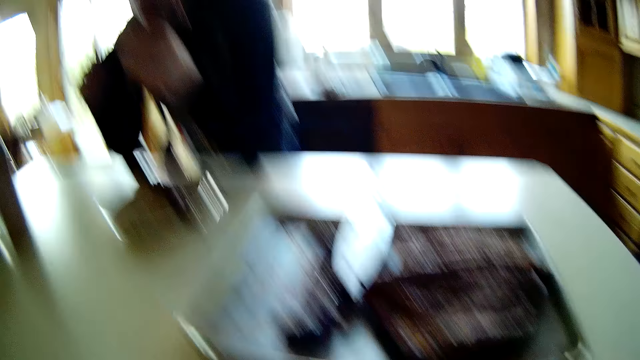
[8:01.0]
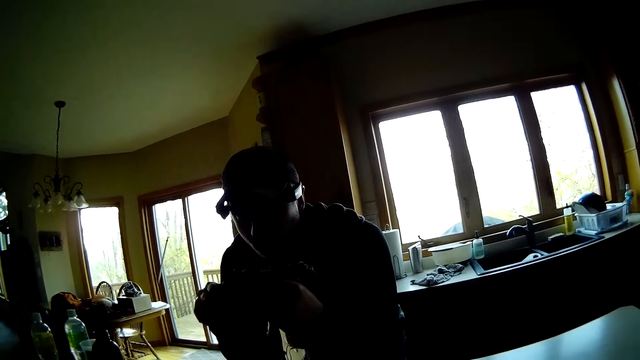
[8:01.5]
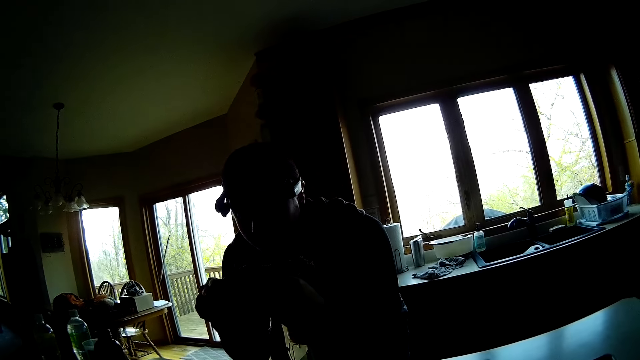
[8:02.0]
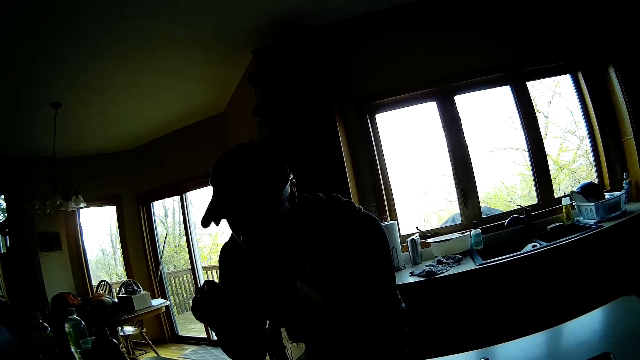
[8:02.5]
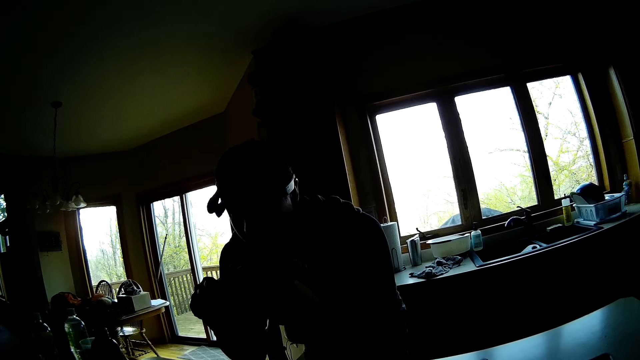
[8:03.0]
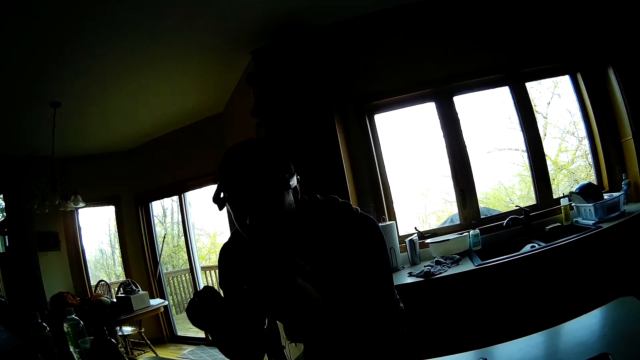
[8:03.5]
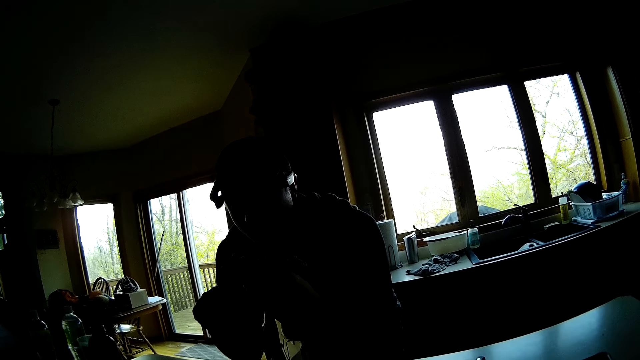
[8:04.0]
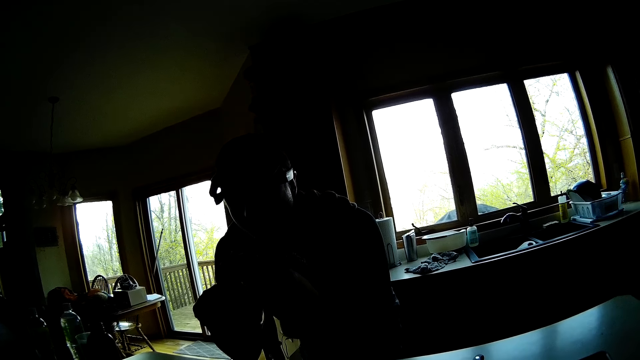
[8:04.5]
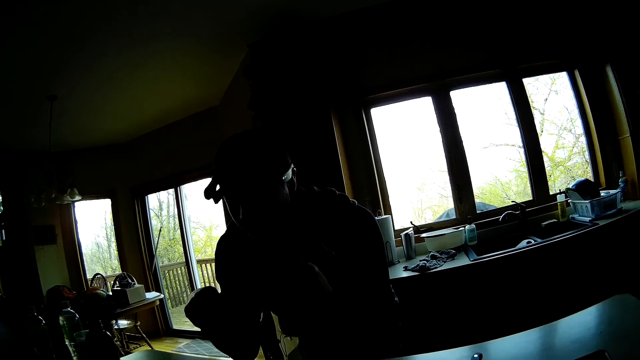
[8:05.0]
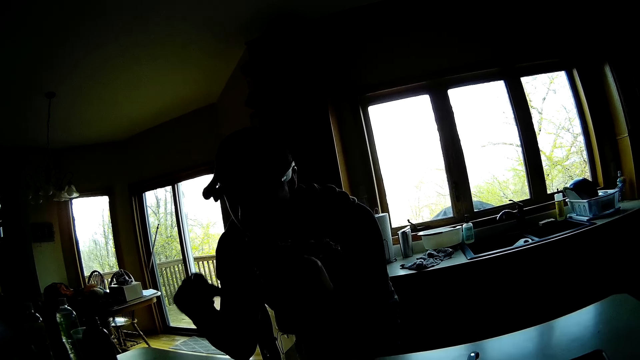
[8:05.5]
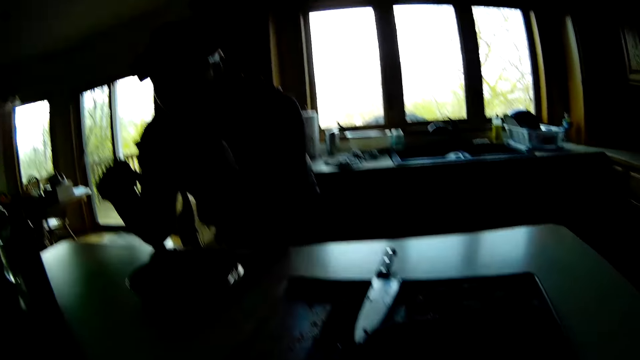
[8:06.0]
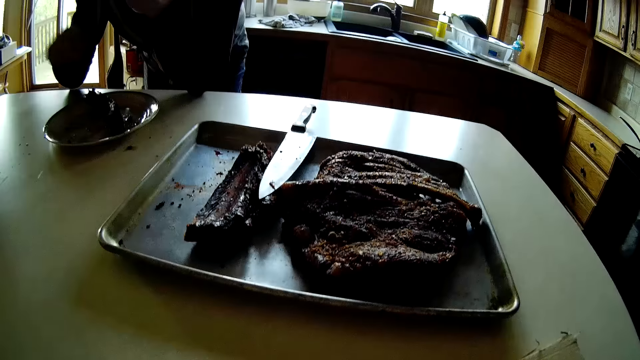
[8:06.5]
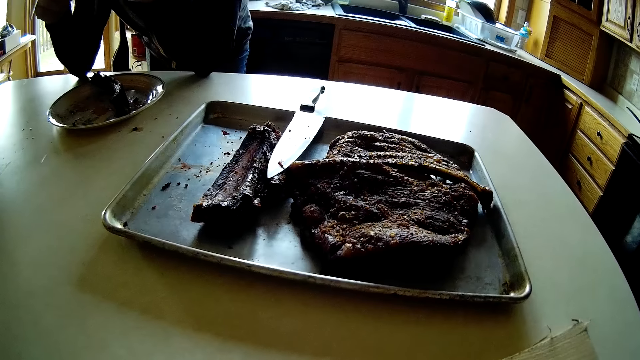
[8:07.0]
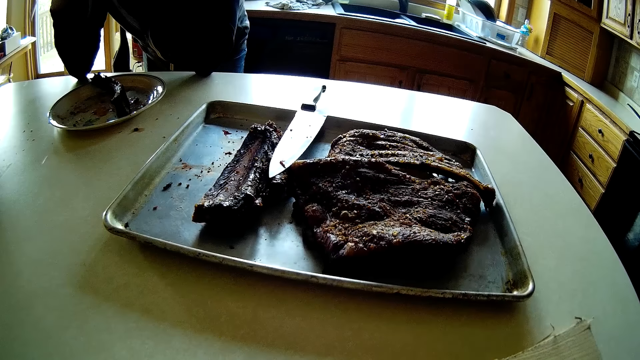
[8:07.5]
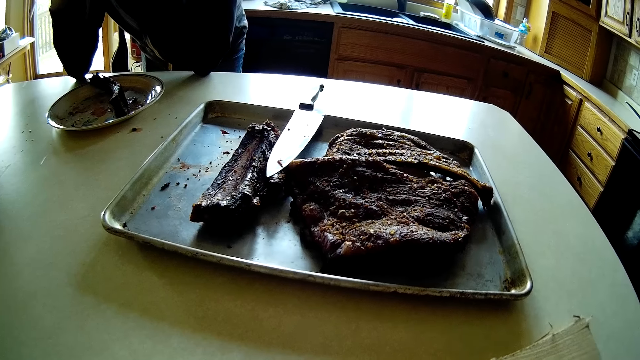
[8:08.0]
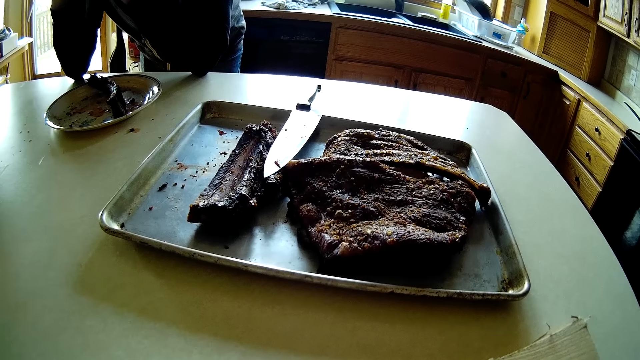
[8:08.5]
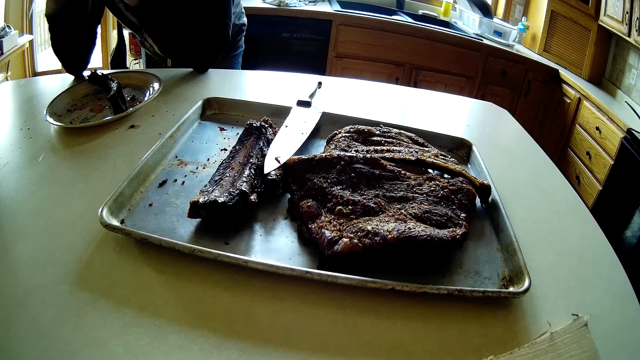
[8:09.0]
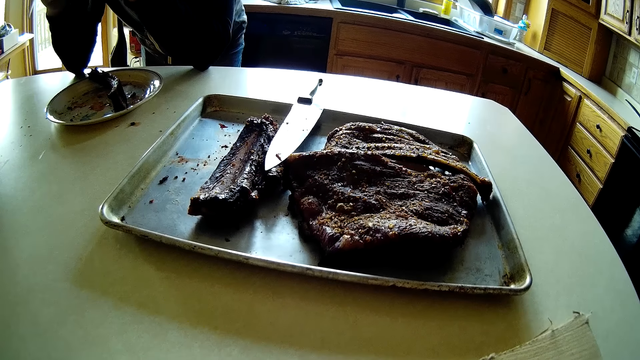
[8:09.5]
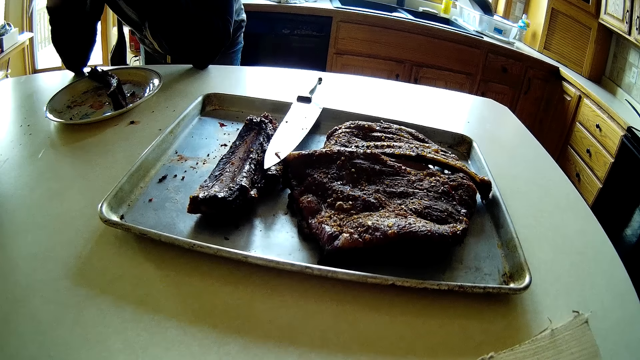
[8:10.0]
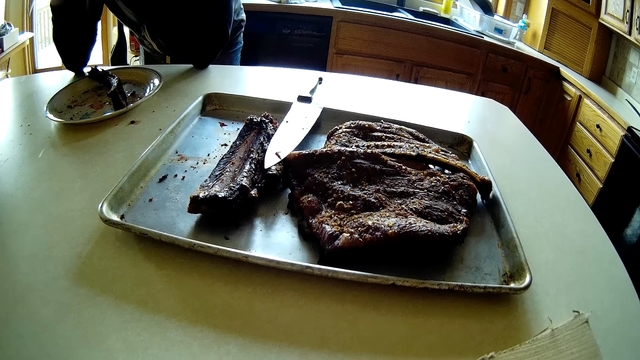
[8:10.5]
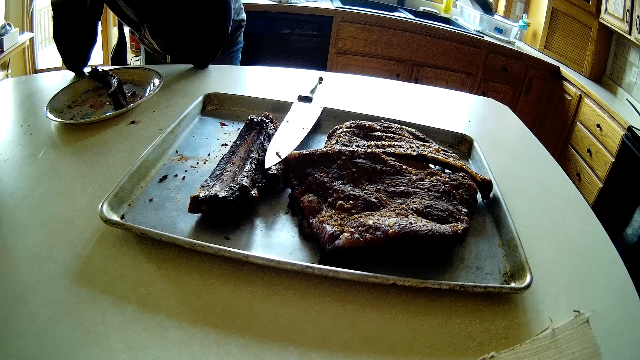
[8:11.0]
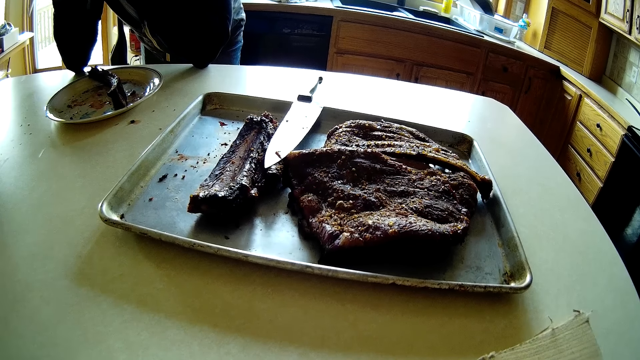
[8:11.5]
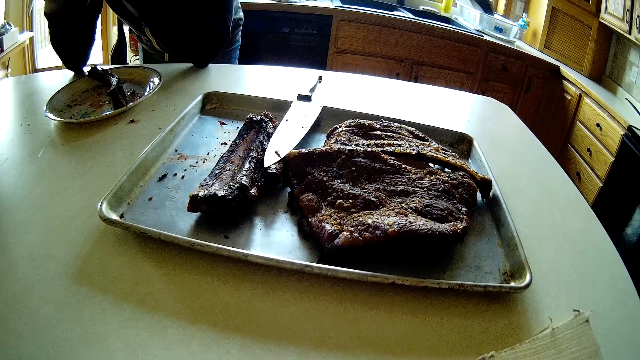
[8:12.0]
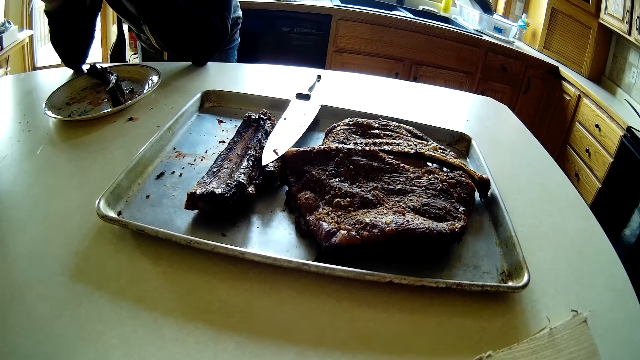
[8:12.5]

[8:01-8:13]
The man drops his right hand from the meat. The man holds the steak in his left hand. The man converses by gestures to the camera wearer. The man puts his elbow on the table.

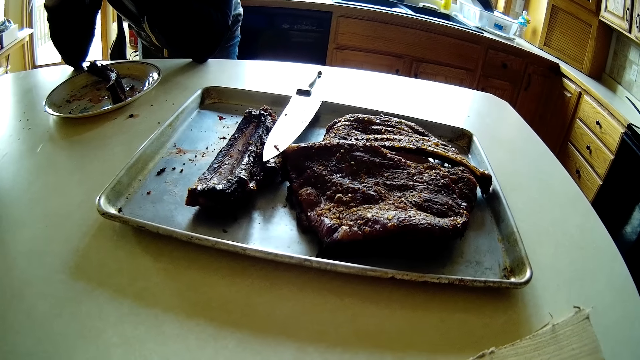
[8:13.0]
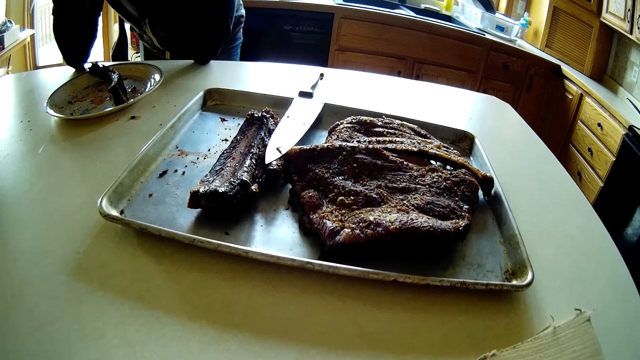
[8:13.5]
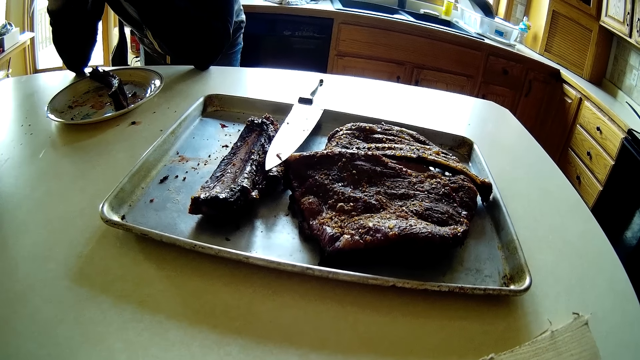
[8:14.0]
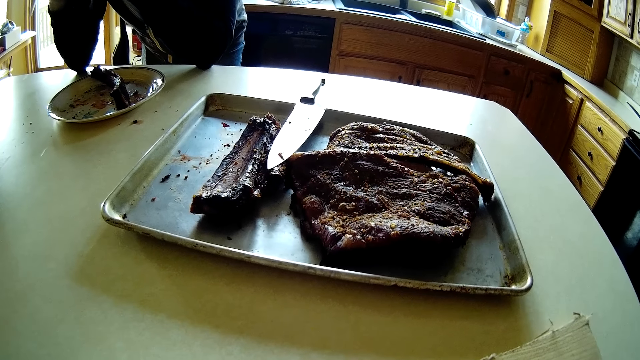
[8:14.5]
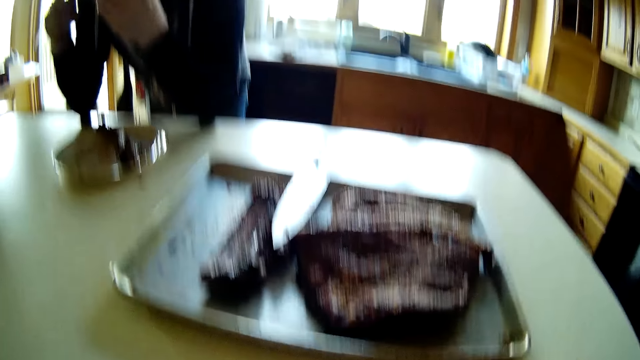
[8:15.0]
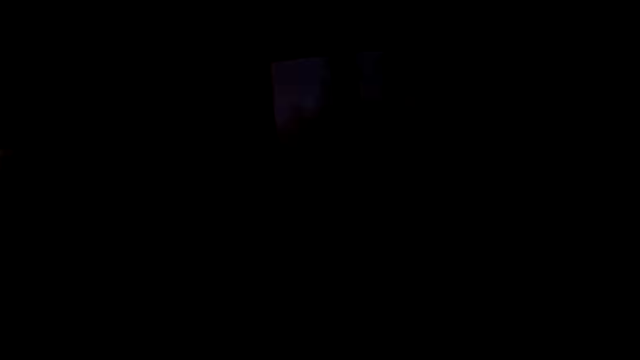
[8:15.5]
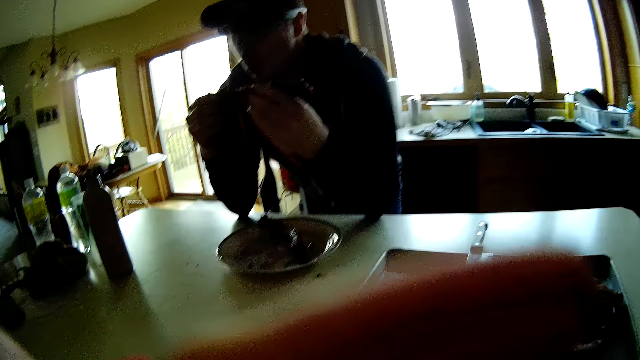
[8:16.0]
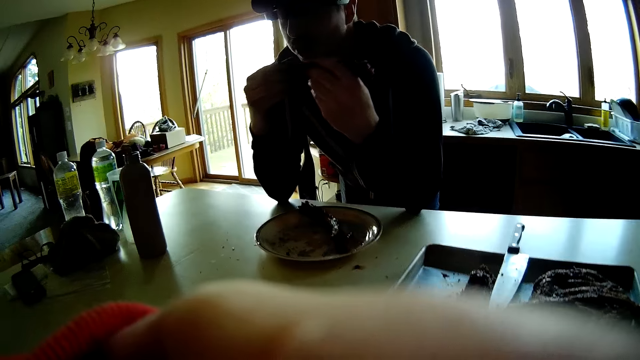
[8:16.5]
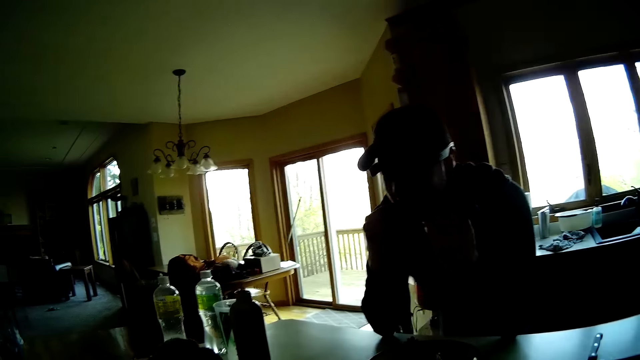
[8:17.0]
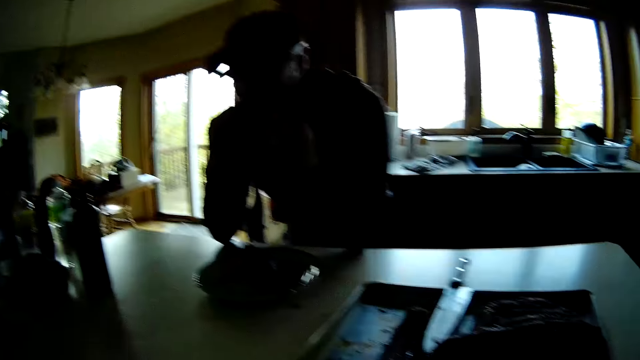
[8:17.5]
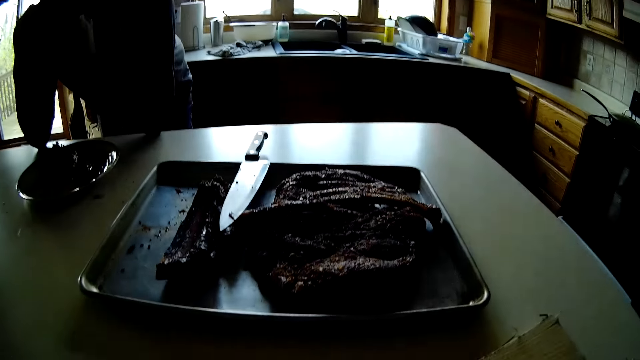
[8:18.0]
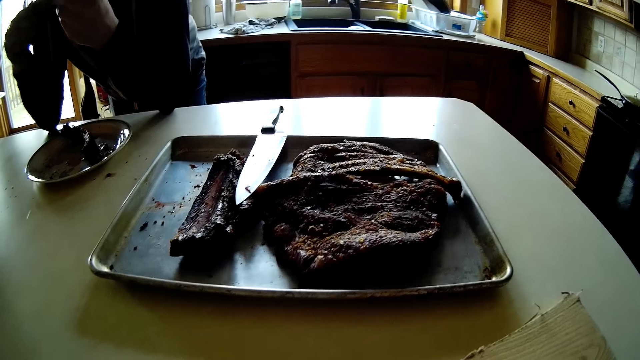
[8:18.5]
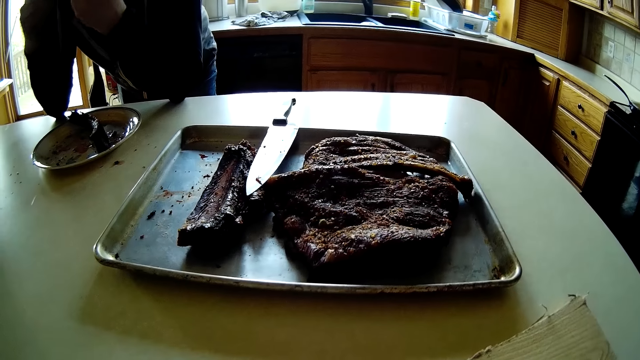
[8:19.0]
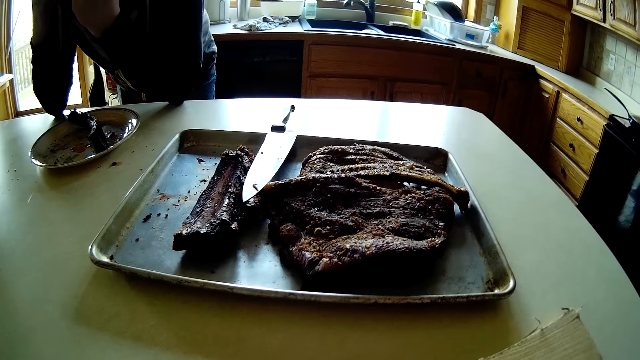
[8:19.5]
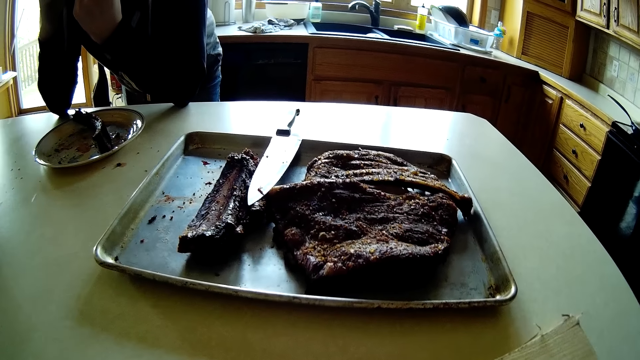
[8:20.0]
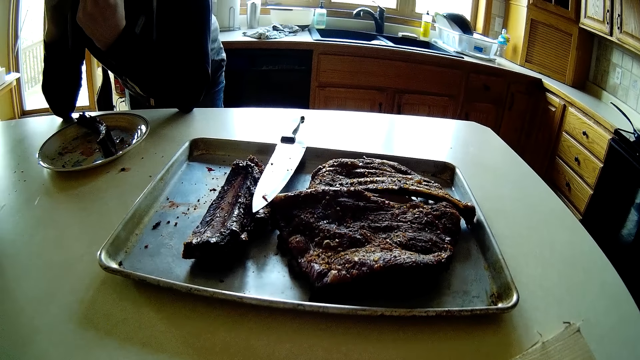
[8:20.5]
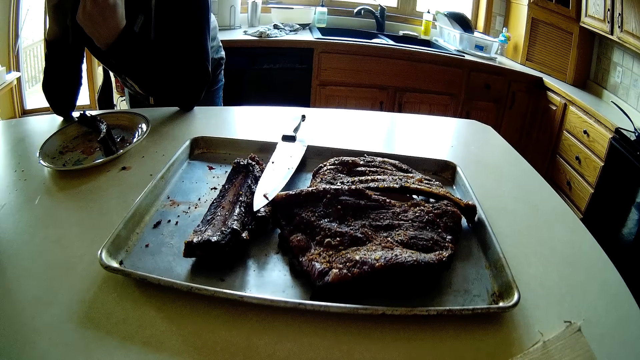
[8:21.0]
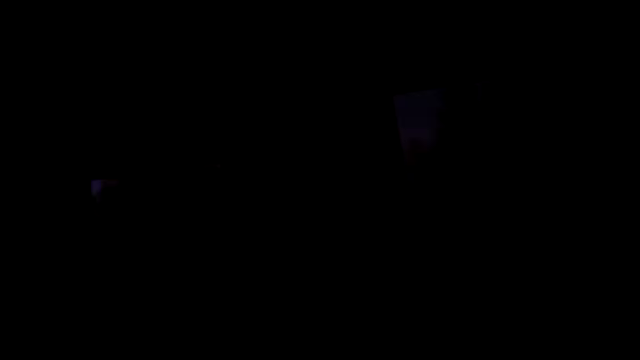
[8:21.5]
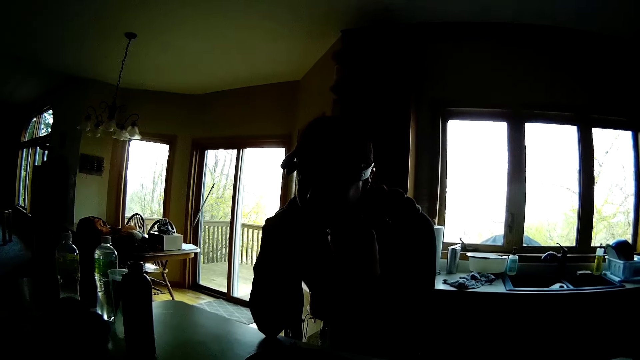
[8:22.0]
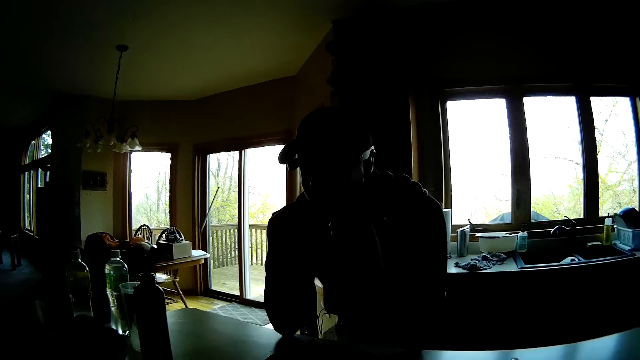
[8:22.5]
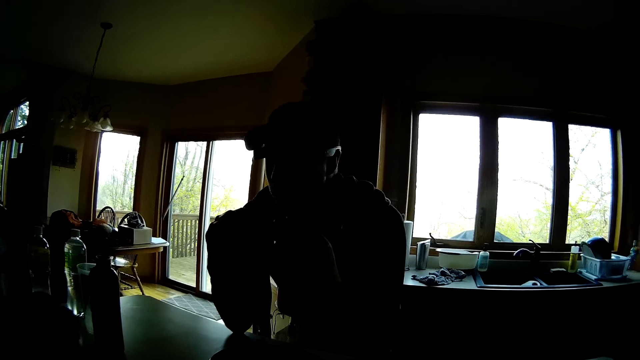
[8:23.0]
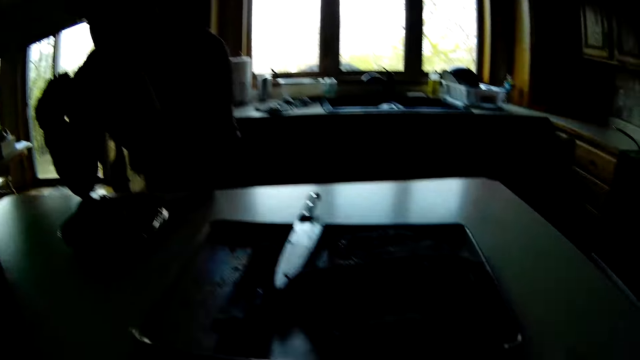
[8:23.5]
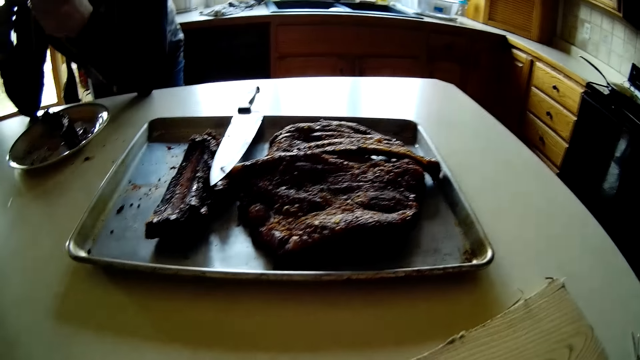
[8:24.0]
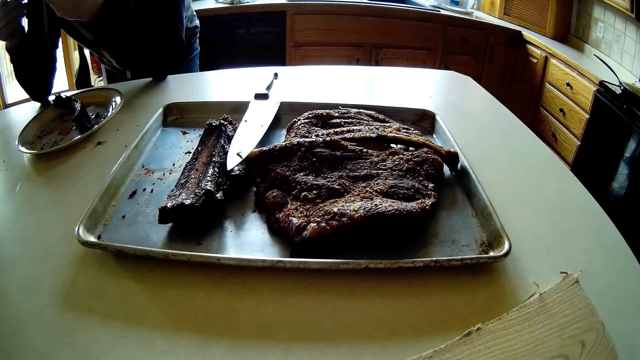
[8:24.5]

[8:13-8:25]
The man holds the steak with both hands. The camera wearer touches her face with her left hand. She converses by gestures. The man eats the steak in both hands.
